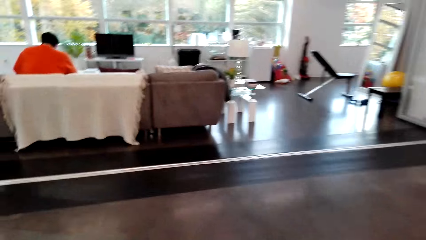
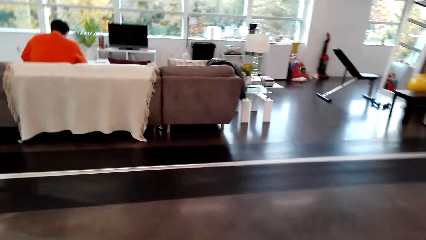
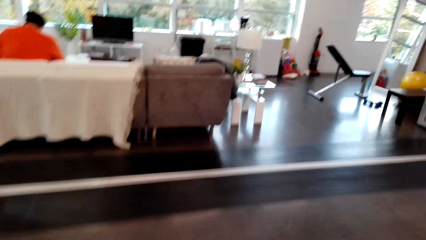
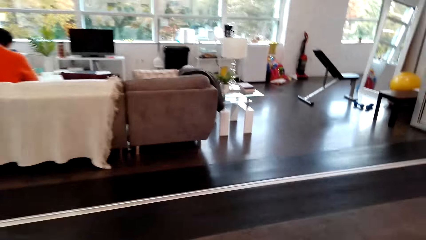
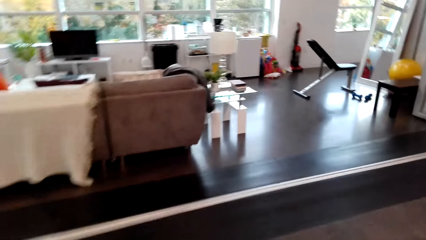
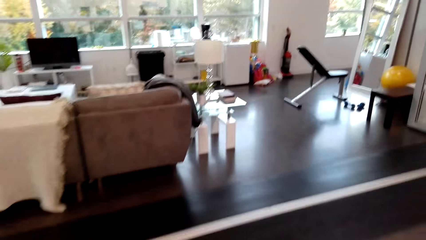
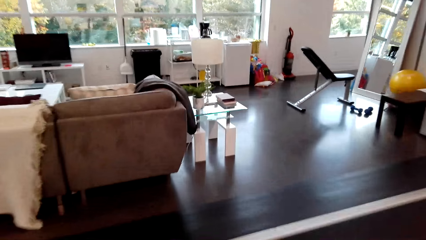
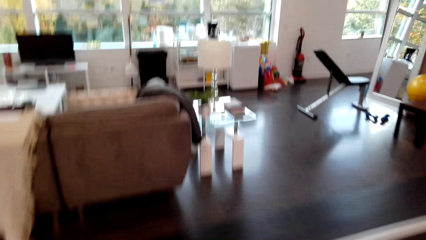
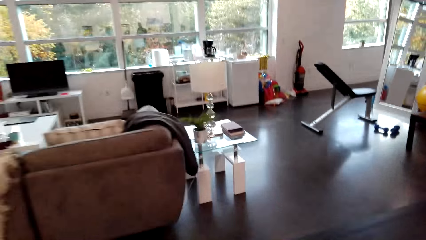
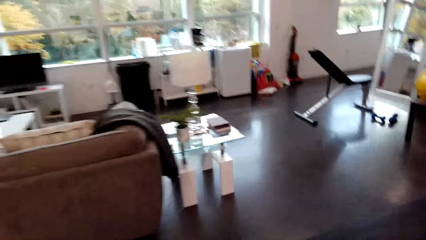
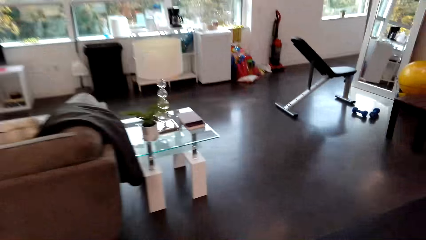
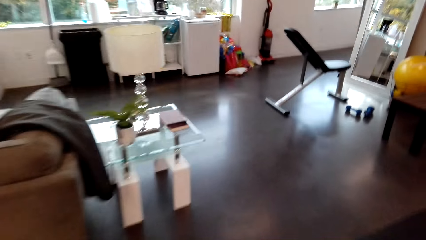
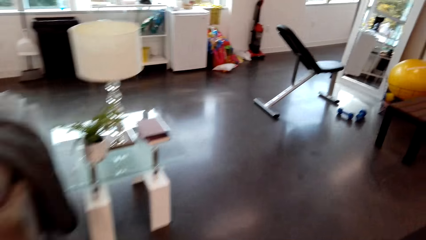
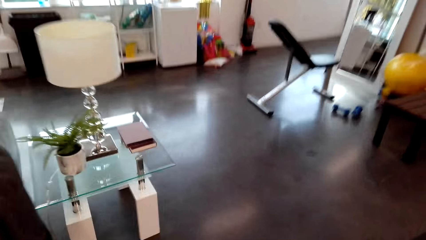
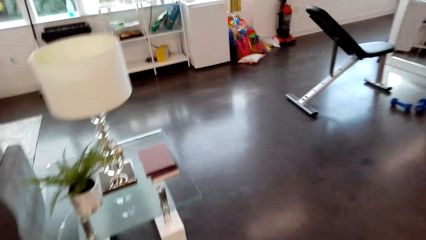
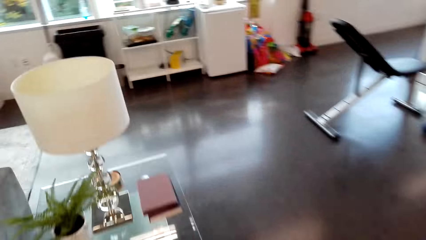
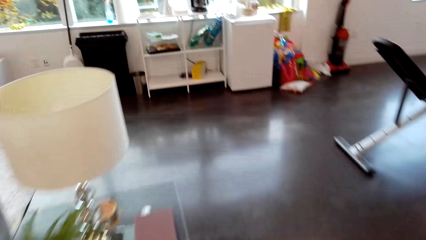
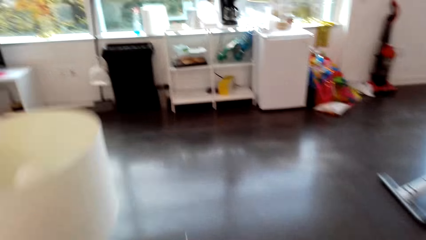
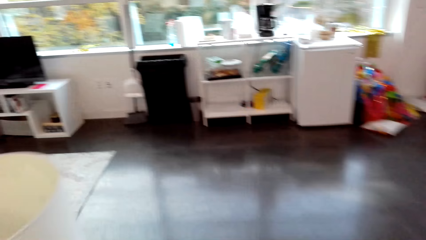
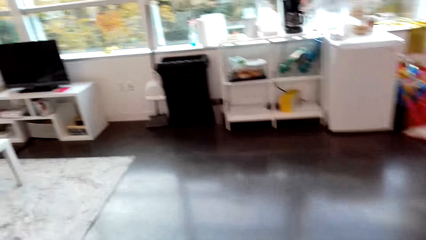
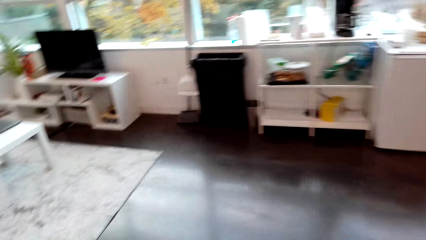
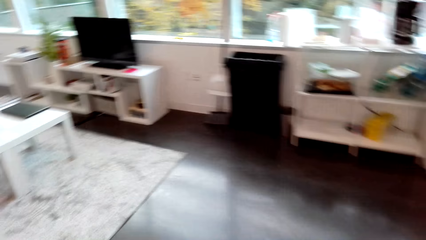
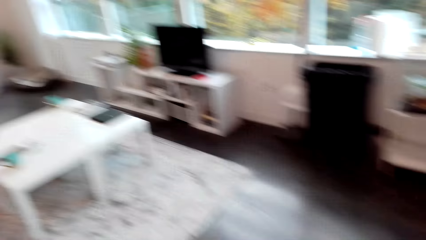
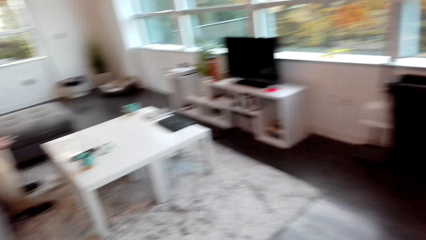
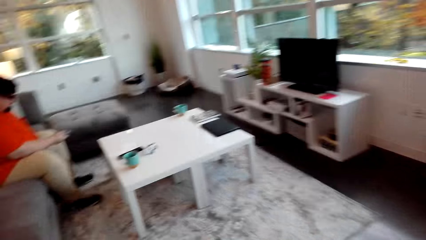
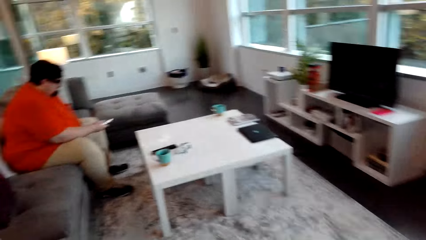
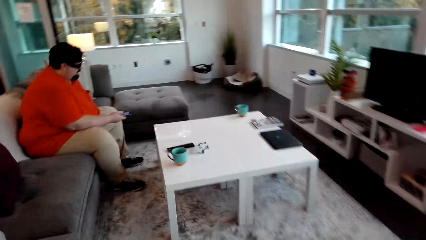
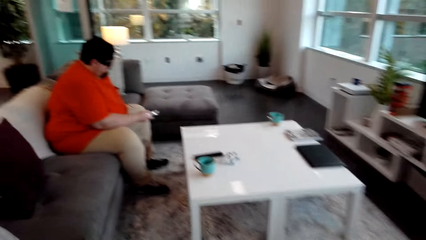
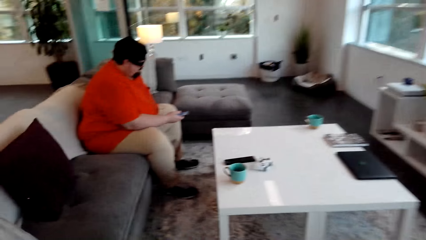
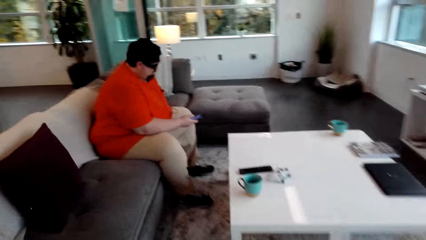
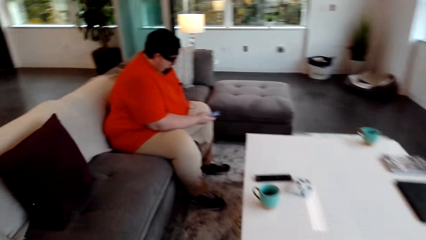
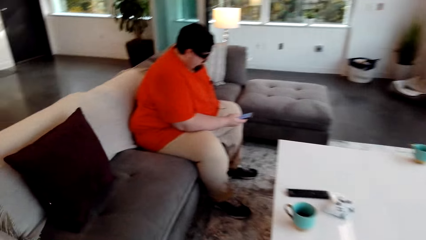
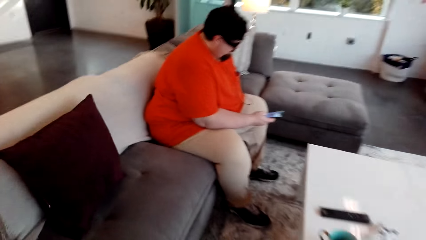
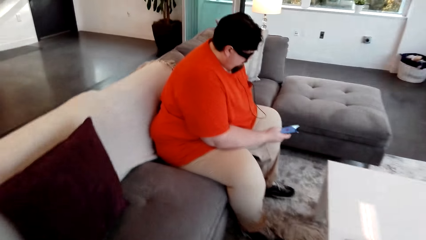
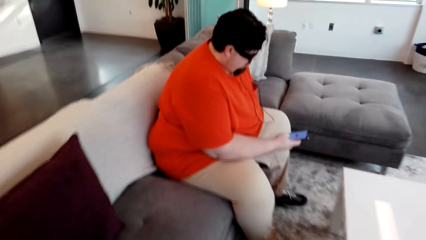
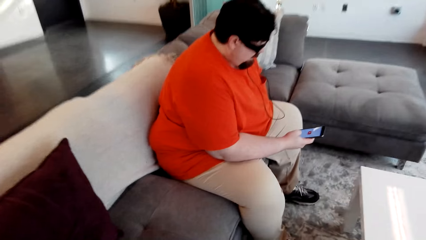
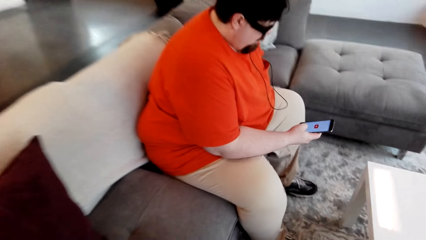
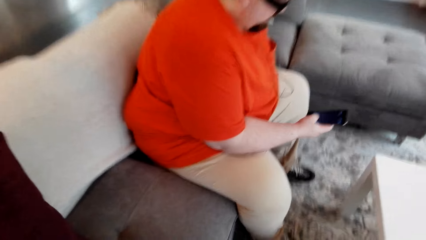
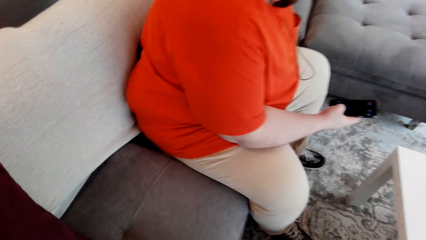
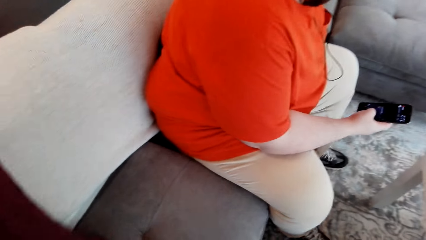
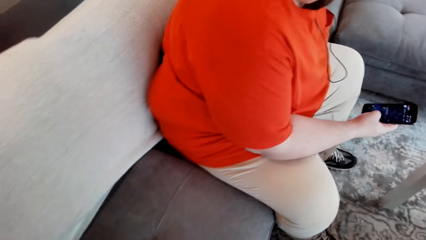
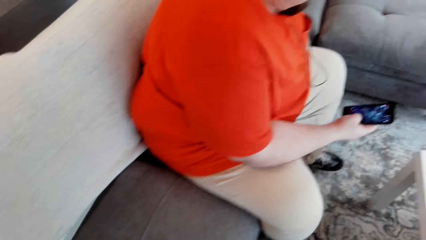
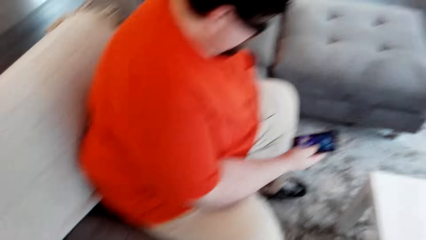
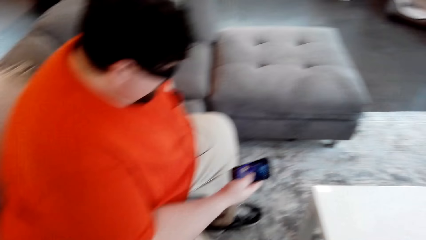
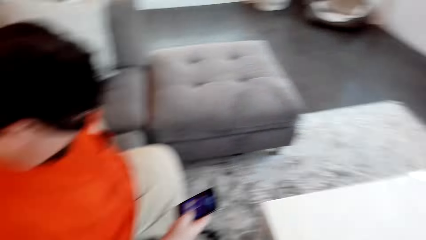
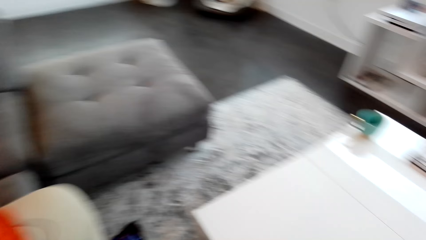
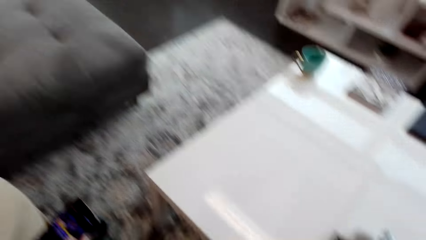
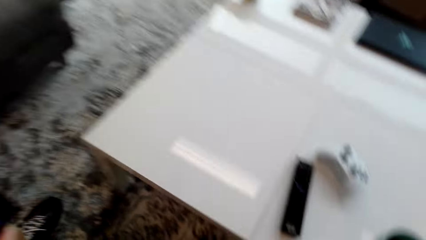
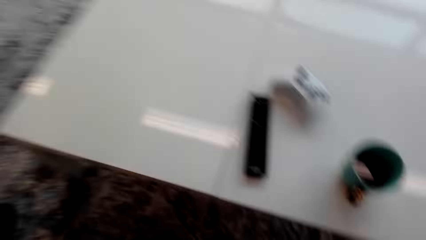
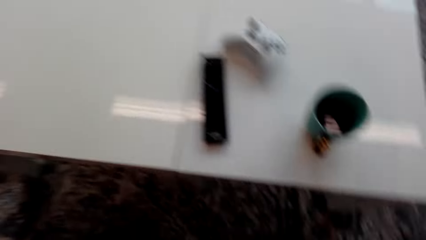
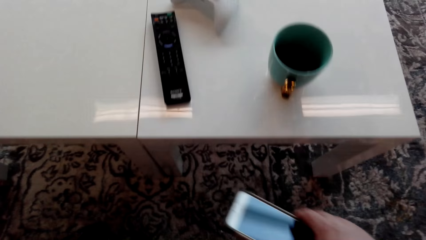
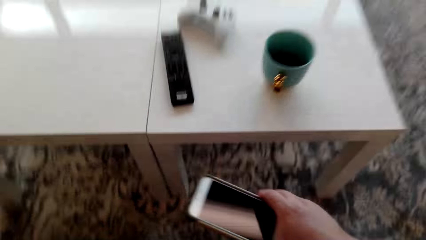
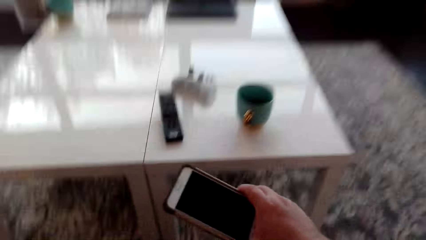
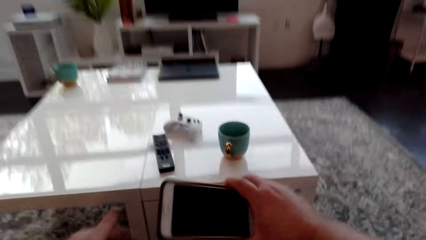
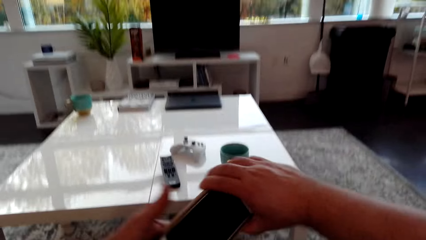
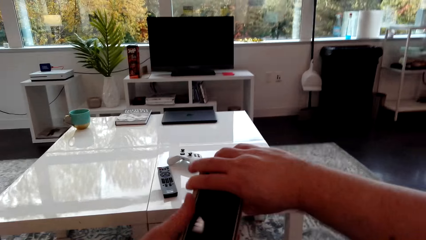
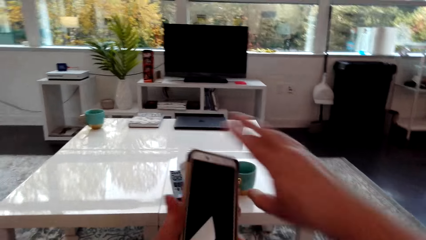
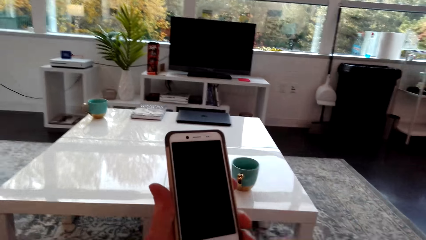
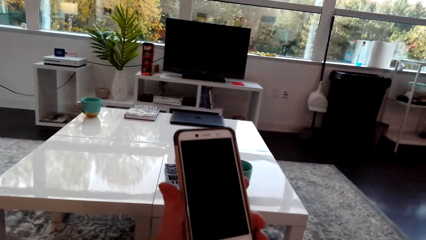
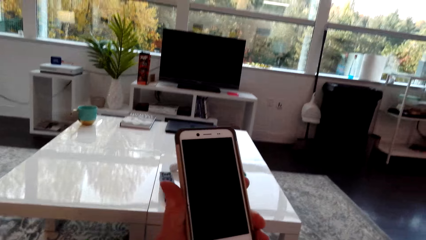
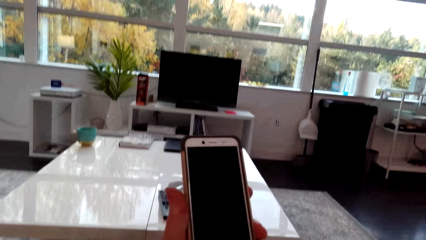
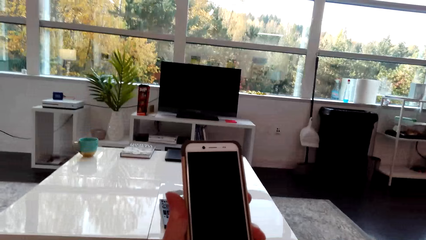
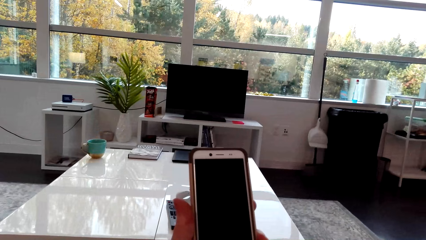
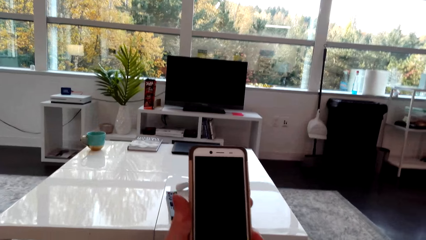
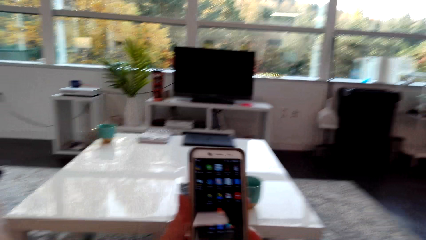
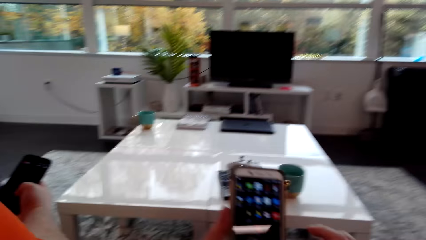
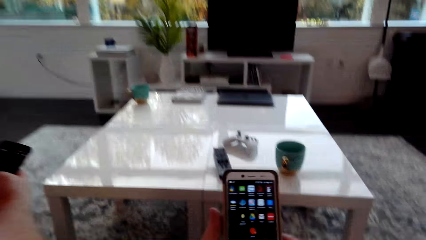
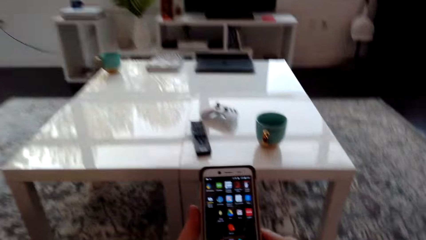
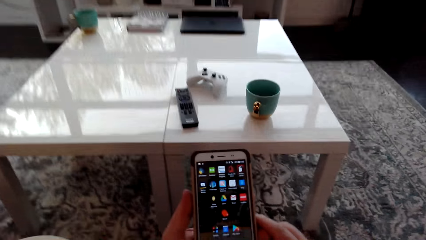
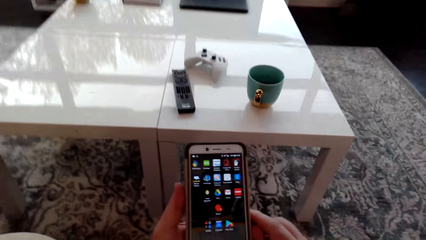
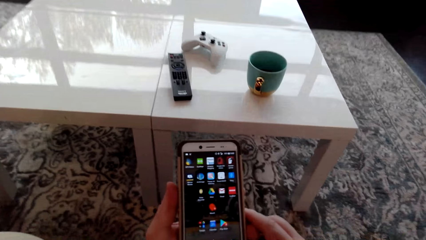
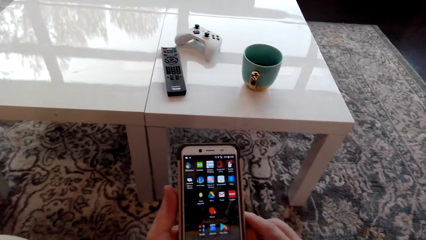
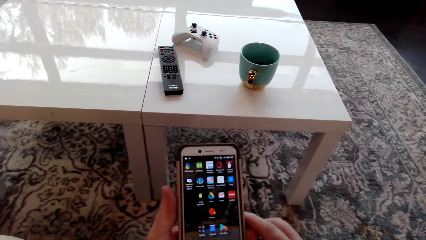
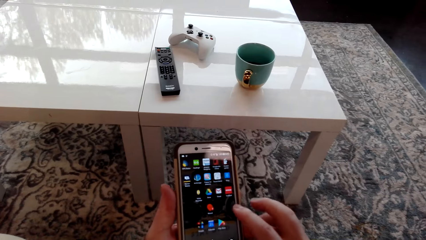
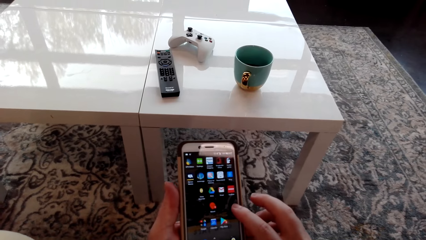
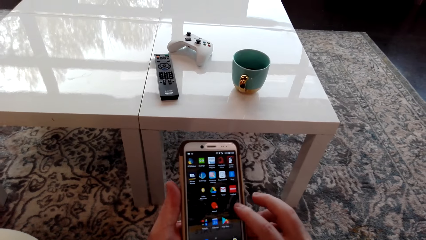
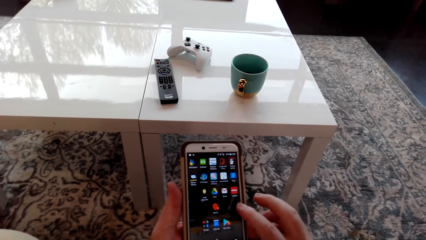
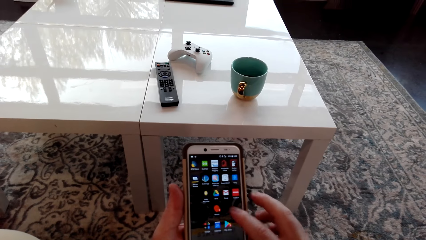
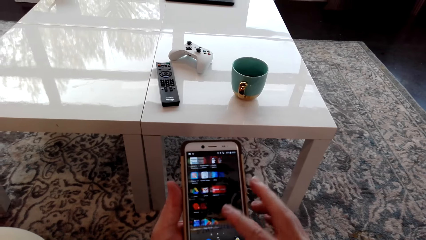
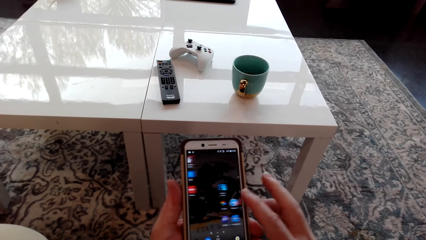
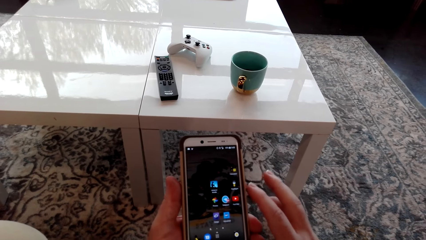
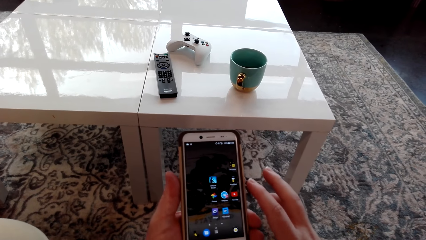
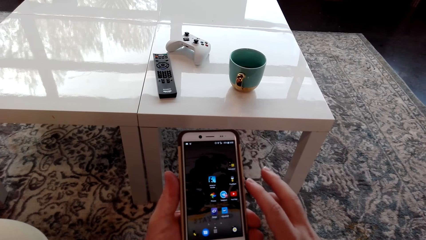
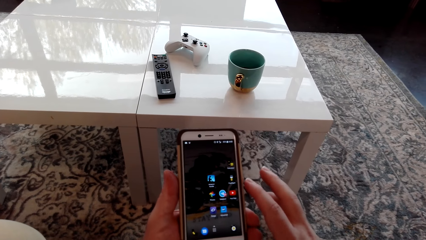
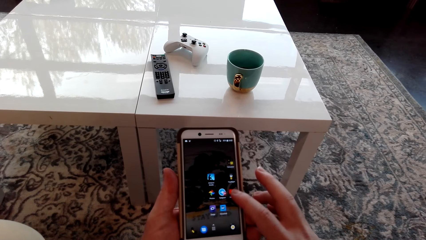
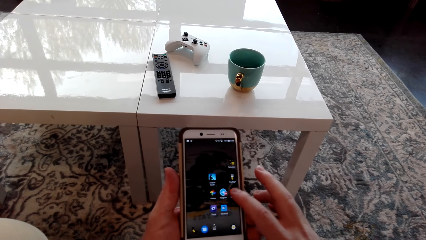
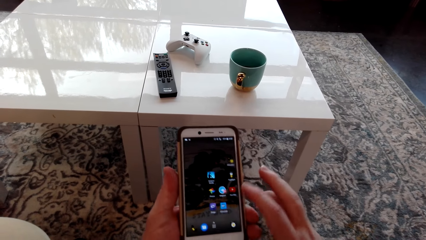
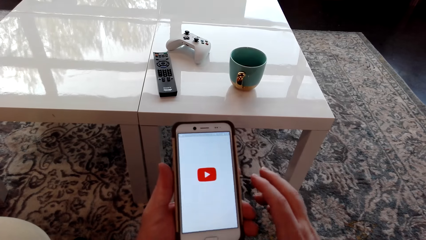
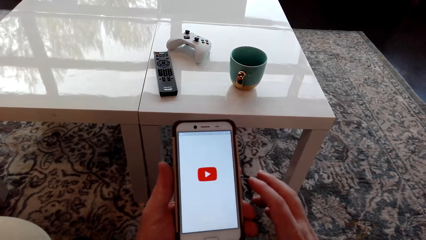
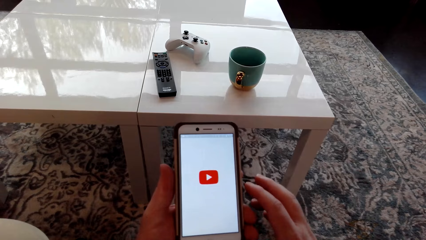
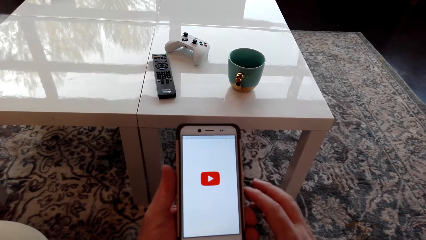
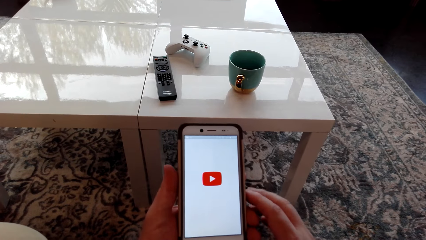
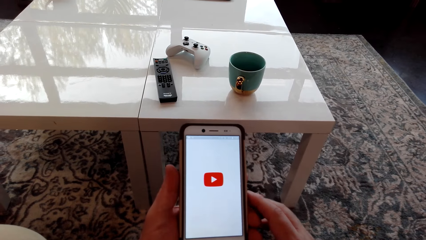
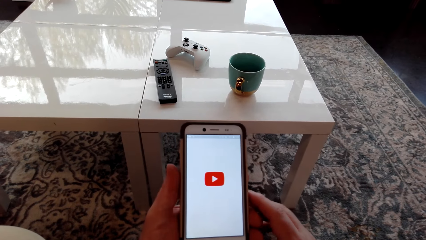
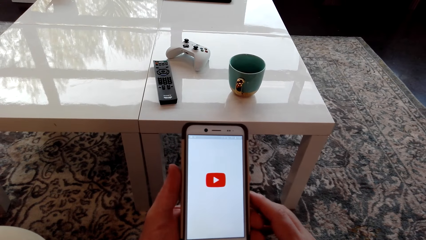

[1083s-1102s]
The camera wearer converses with the person. He walks around the room. The person scrolls the phone. The camera wearer walks around the room. He sits on the couch, passes the phone to his left hand. He operates the phone and looks at the cellphone.
